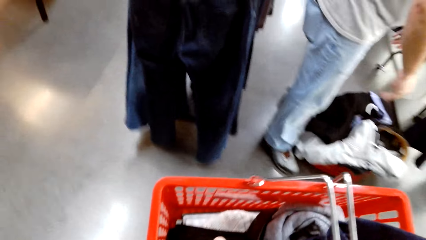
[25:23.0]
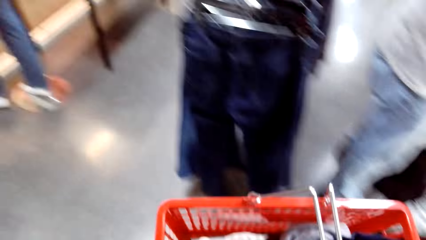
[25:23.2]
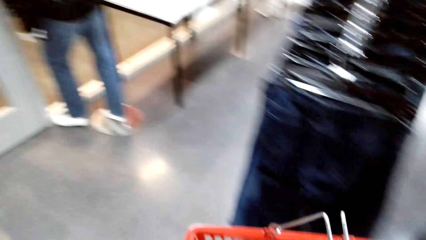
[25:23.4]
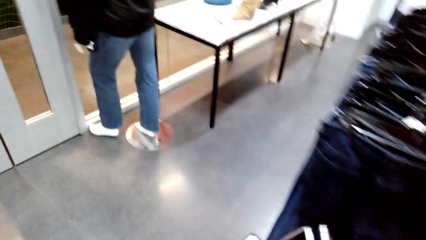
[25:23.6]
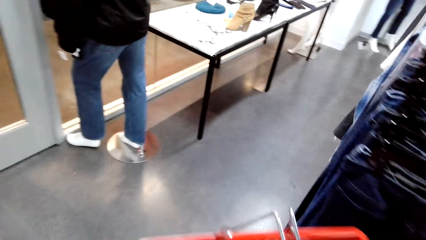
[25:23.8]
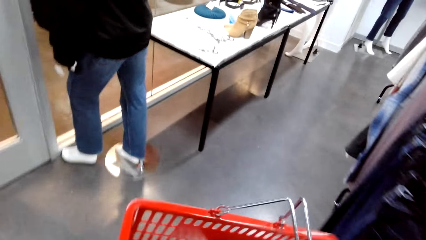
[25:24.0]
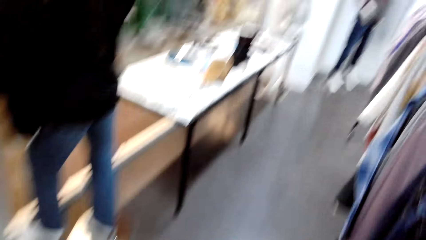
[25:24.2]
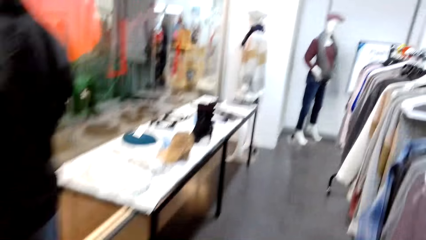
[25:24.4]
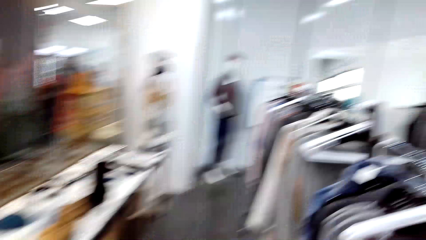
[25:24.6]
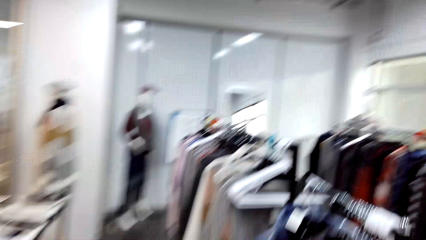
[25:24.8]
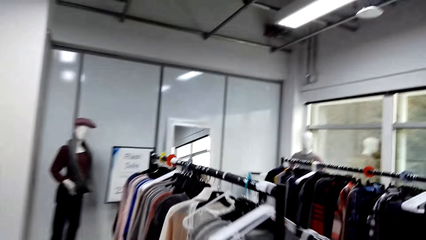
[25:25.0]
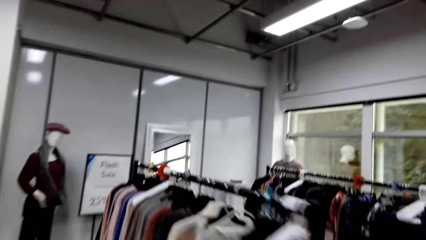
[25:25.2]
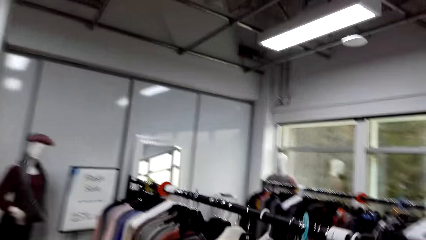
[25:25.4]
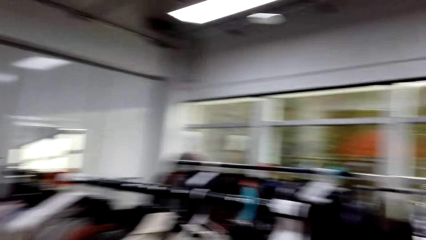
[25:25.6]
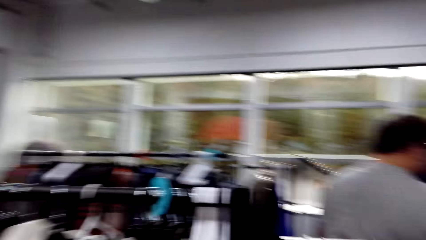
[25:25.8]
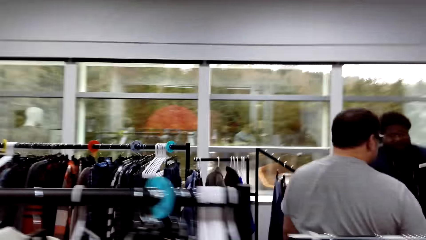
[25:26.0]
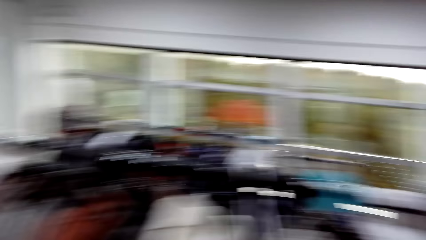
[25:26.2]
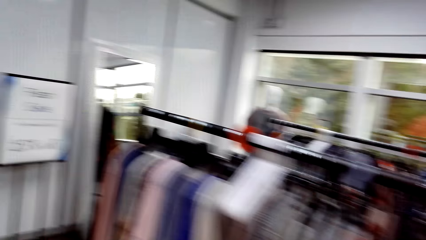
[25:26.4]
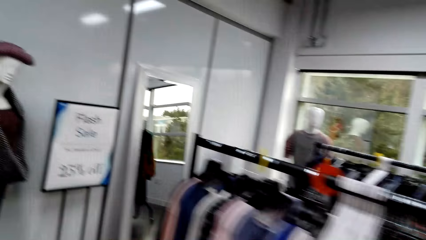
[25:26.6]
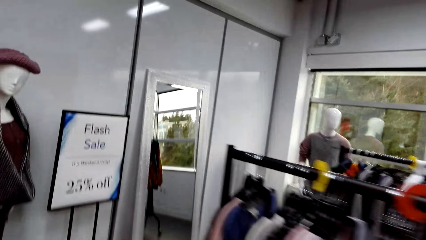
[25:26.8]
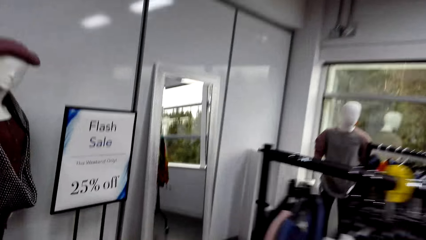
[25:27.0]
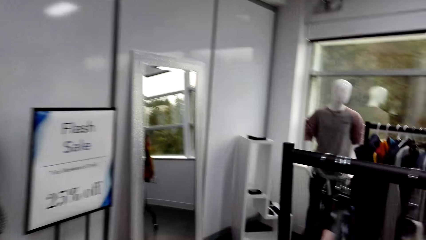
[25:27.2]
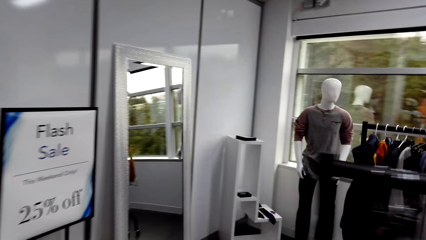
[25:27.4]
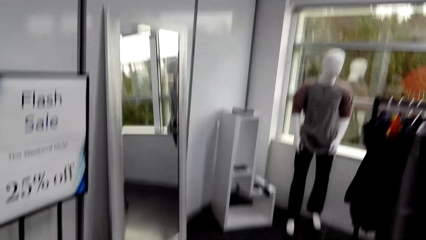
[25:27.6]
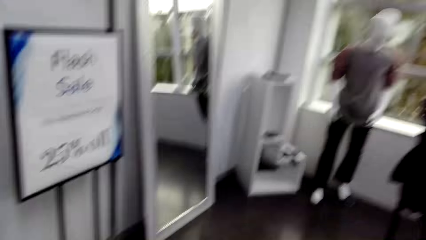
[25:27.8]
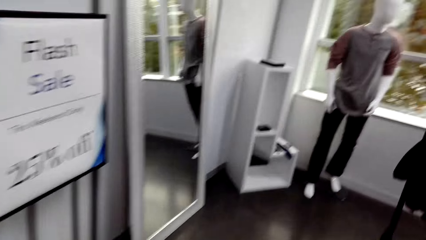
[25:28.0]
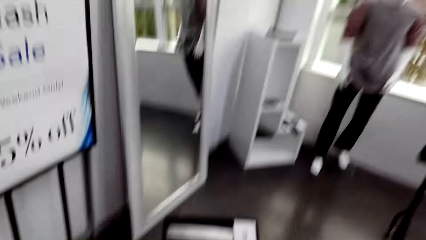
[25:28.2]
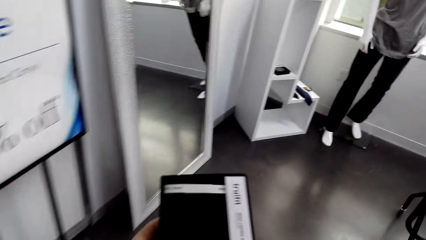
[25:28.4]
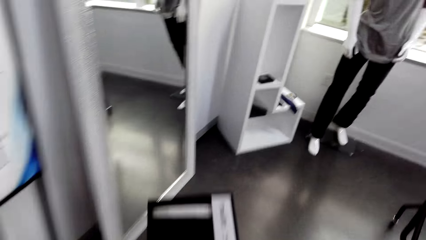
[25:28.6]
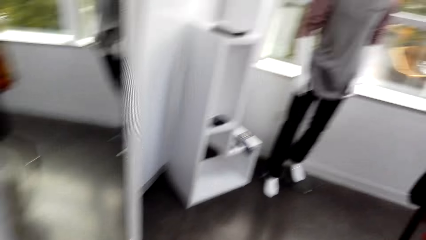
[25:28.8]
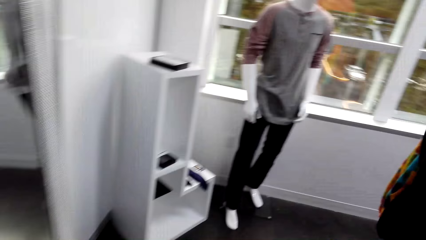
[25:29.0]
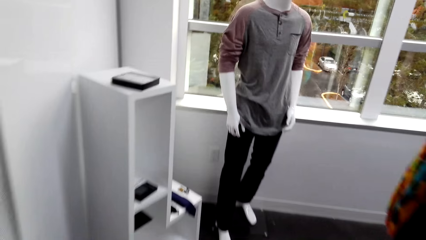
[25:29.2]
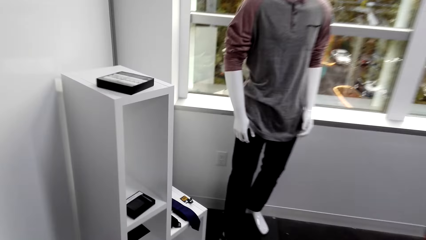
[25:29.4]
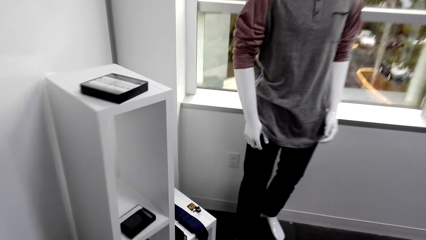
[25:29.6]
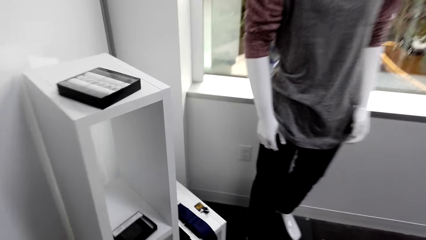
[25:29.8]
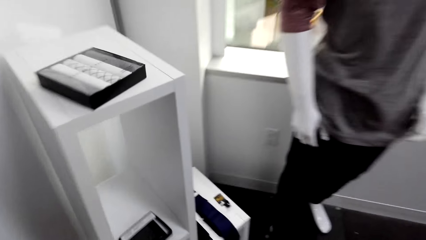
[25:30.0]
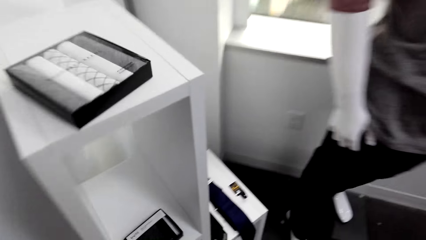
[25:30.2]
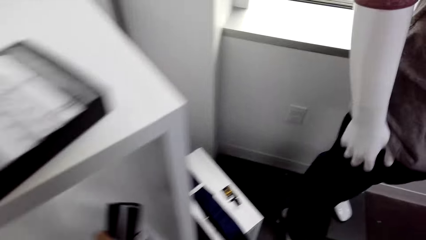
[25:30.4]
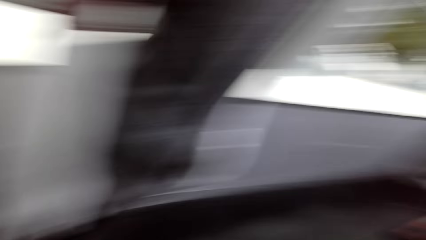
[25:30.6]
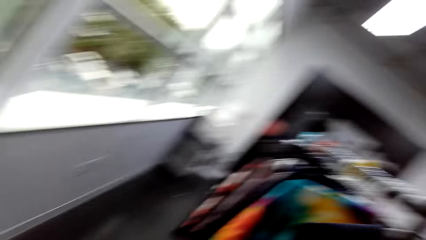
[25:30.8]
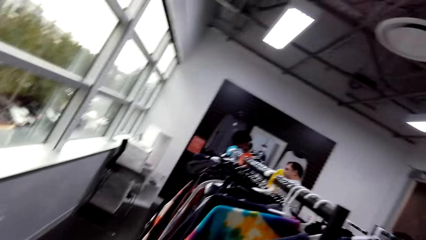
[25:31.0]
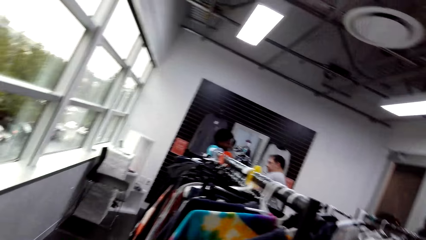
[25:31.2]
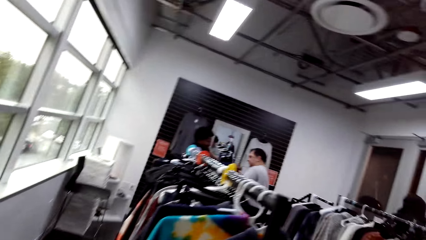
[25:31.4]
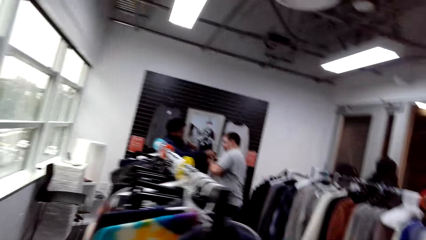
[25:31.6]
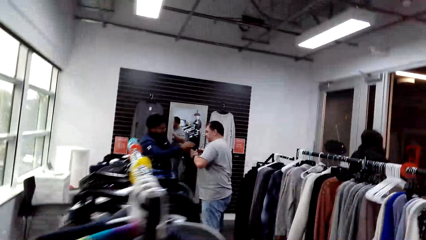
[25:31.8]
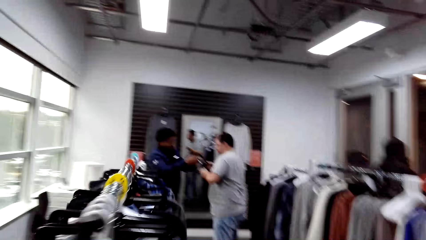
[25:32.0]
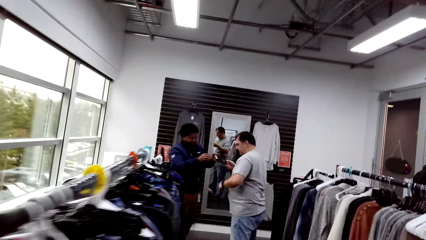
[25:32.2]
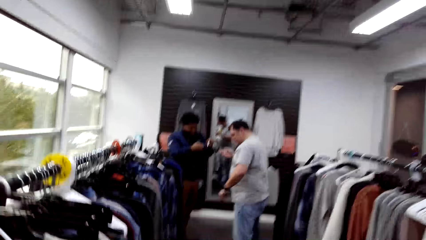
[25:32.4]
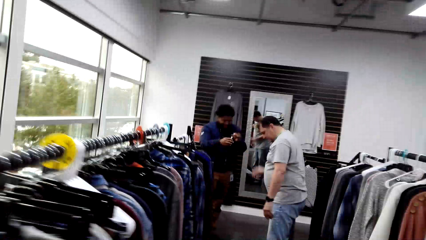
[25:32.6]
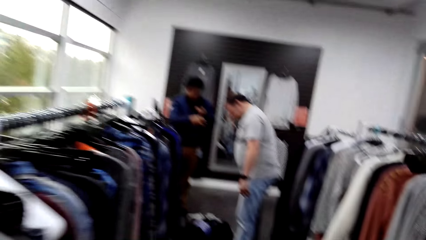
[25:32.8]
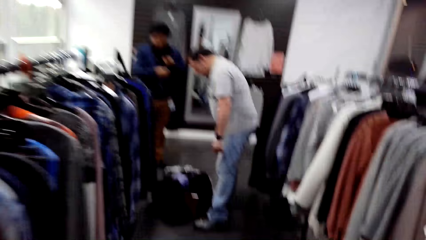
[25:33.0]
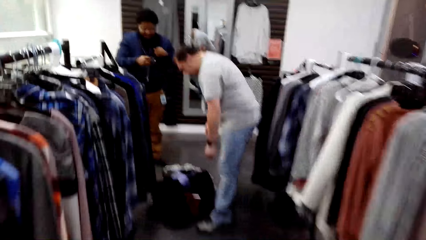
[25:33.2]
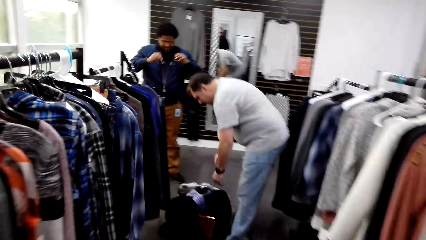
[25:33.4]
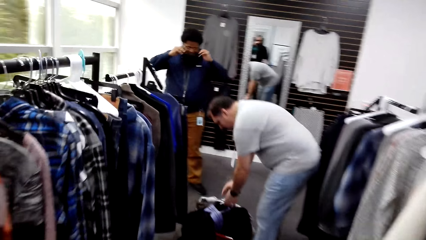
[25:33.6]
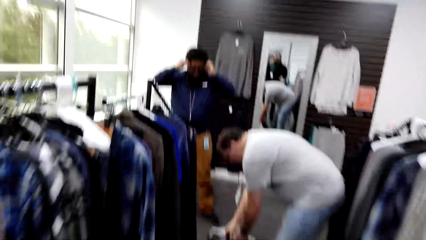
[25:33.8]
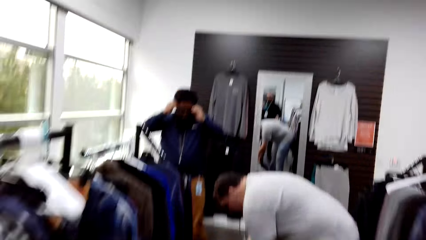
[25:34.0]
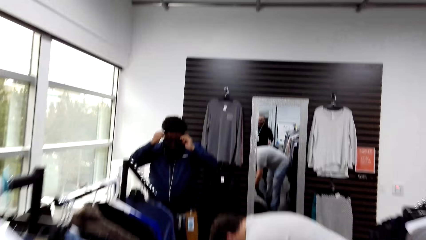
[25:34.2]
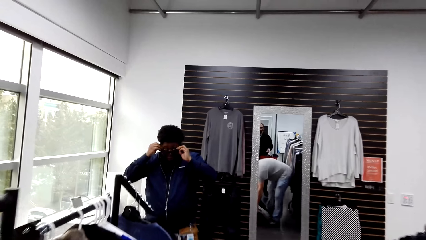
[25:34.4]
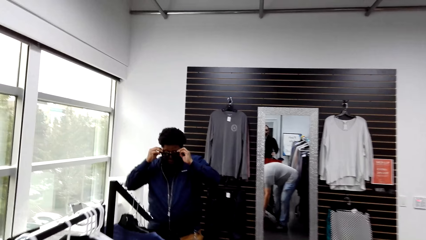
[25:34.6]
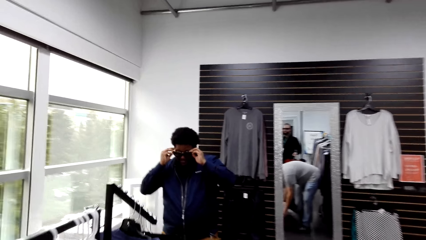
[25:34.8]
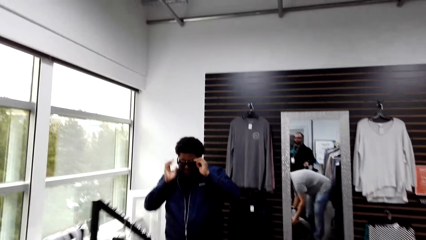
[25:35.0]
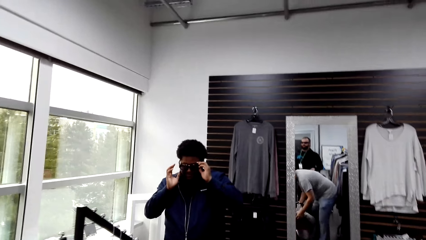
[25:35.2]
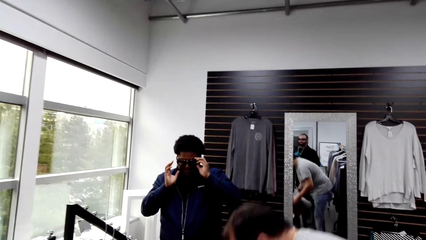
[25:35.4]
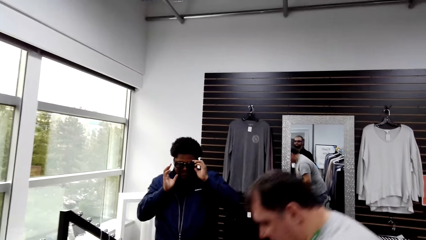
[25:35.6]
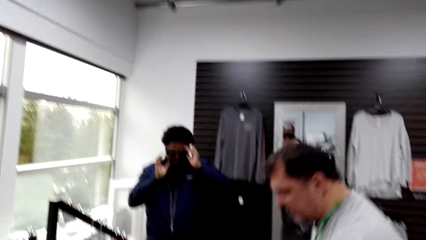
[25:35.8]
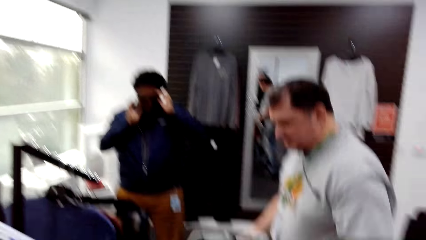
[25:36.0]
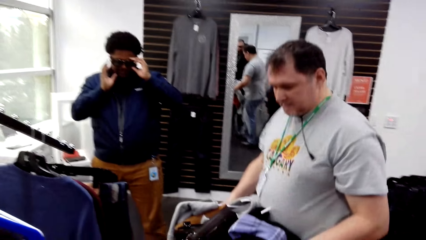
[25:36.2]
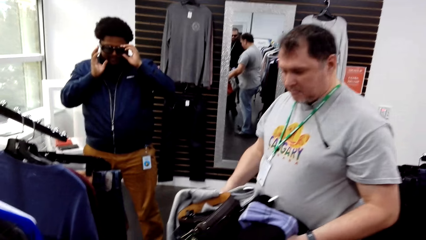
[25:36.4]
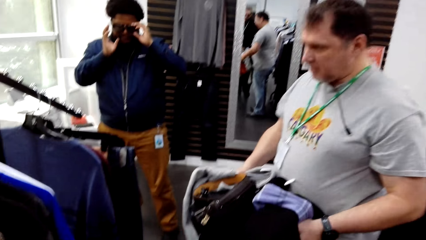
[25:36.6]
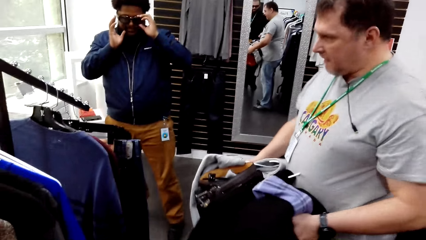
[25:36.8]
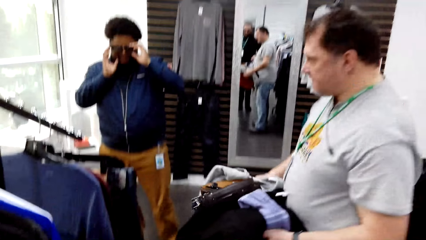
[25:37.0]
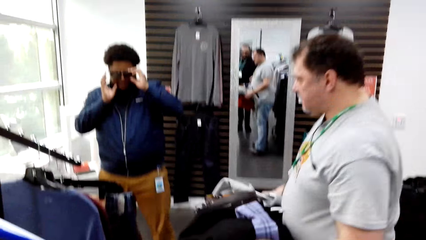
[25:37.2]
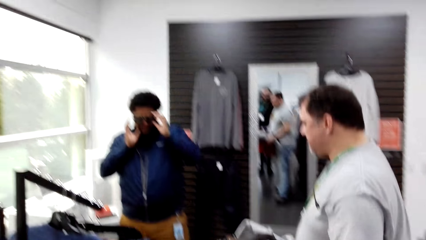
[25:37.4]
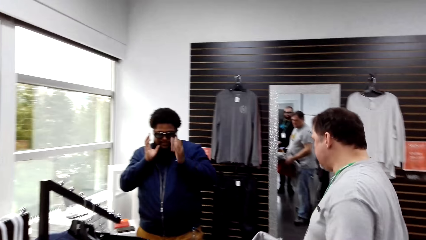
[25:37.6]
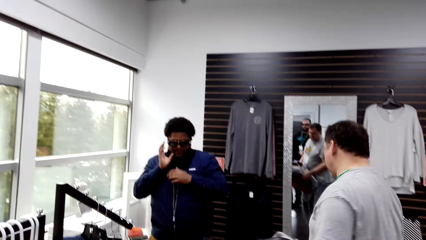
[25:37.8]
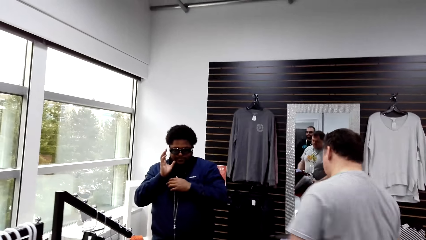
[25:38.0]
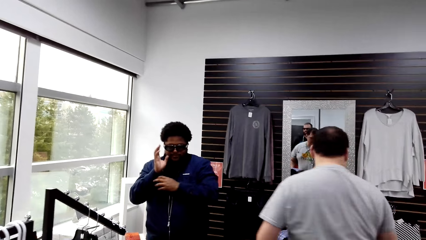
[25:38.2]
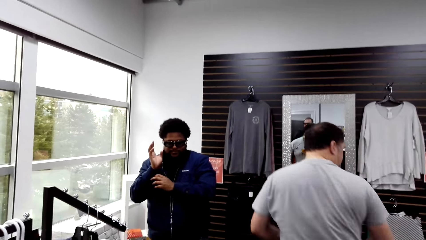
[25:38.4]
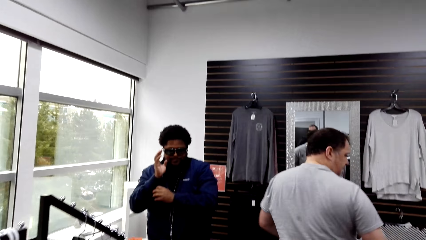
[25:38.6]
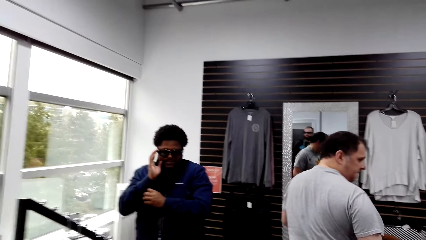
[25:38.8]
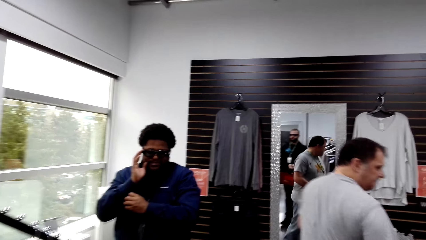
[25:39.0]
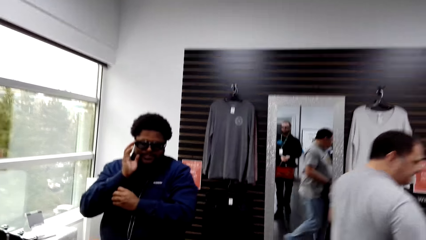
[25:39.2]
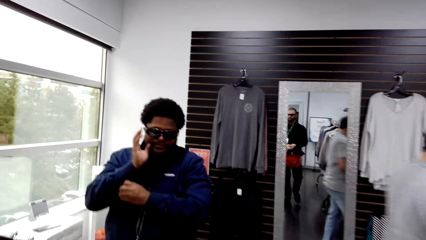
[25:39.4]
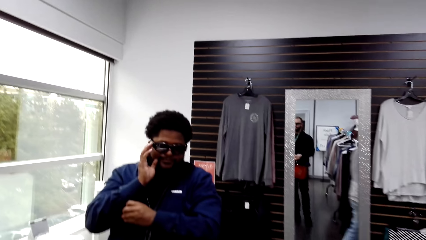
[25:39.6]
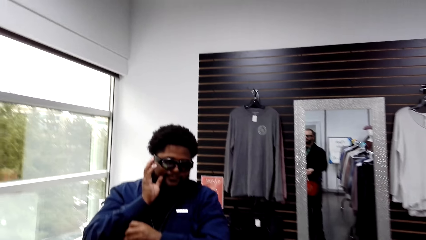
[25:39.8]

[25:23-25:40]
The camera wearer carries a crate in the room. They walk around the boutique. They look around. They walk around the boutique. They drop a tie pack on a cabinet stand in the room. They walk back in the room. A man takes eye glasses from another man. The first man wears the glasses. The other man takes his crate from the floor. The other man carries the crate in the room. The camera wearer walks towards the other man.
